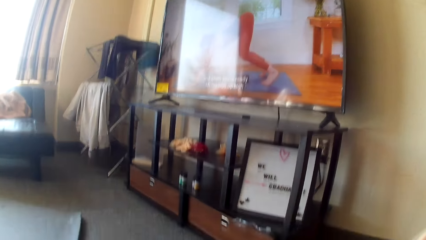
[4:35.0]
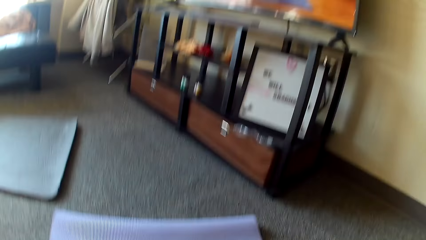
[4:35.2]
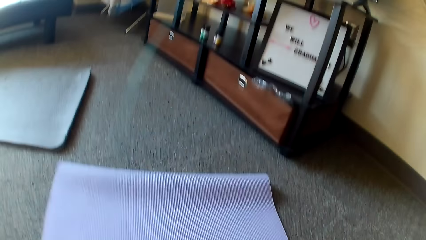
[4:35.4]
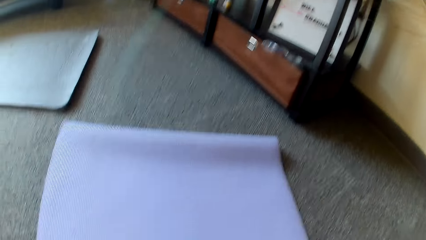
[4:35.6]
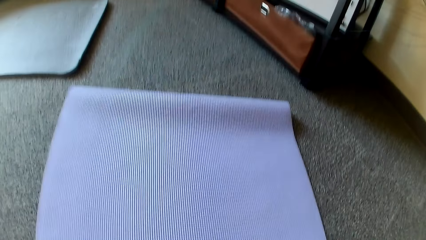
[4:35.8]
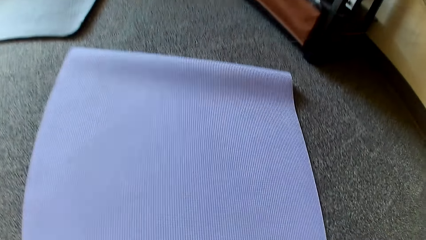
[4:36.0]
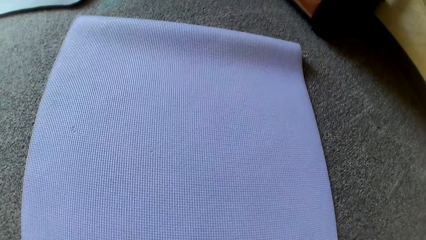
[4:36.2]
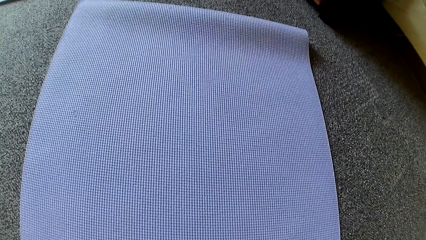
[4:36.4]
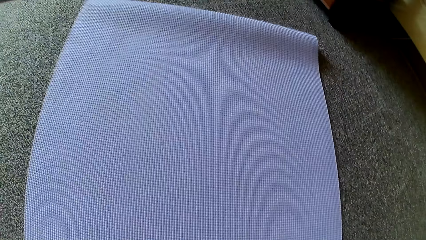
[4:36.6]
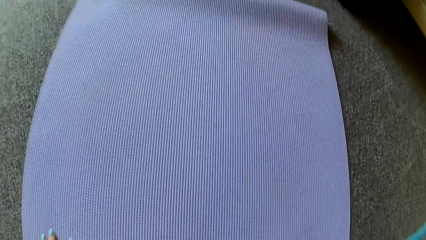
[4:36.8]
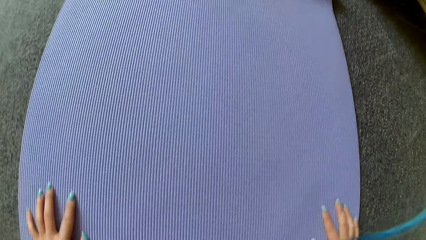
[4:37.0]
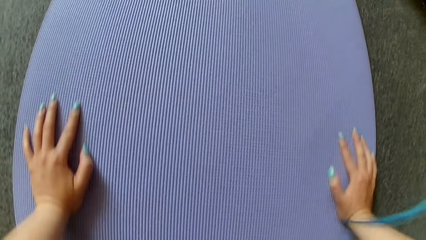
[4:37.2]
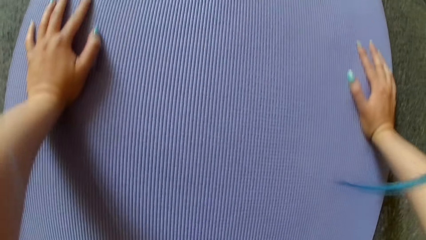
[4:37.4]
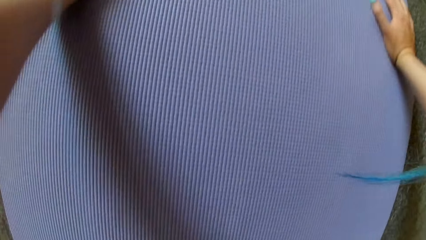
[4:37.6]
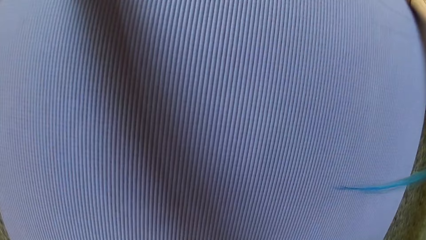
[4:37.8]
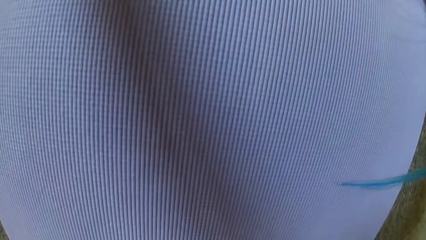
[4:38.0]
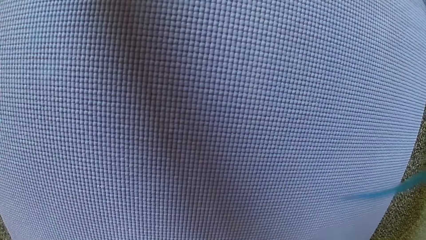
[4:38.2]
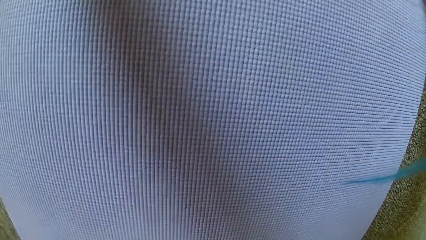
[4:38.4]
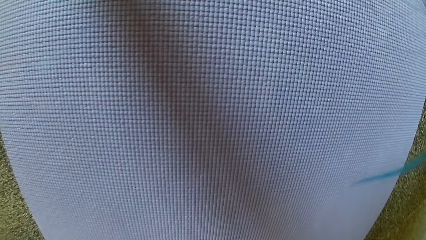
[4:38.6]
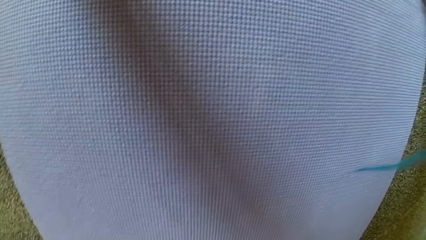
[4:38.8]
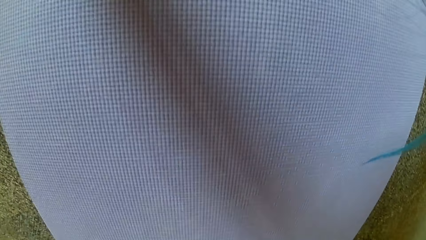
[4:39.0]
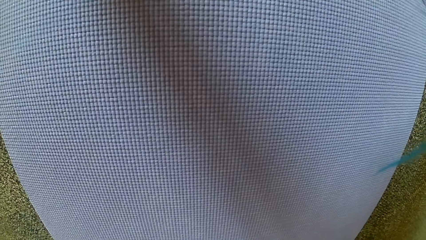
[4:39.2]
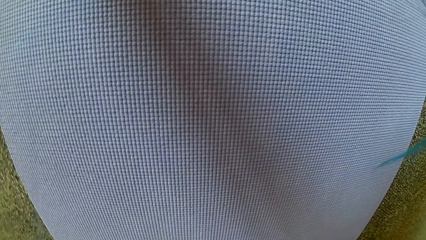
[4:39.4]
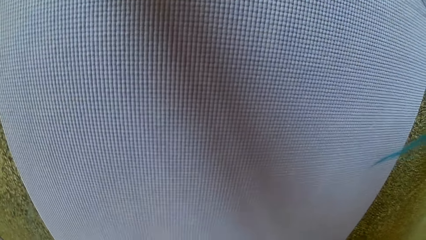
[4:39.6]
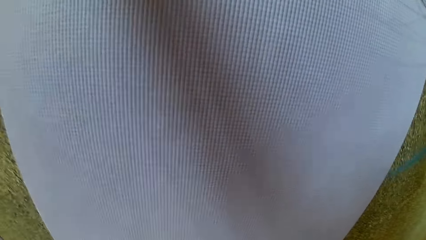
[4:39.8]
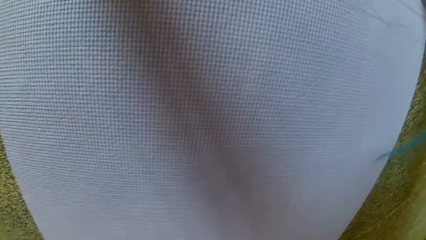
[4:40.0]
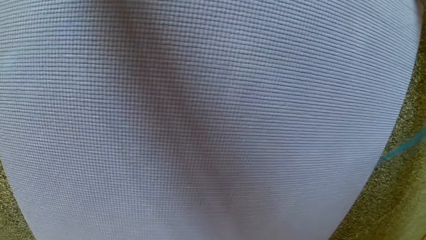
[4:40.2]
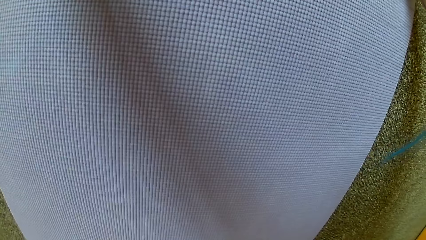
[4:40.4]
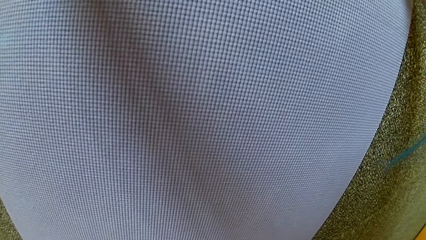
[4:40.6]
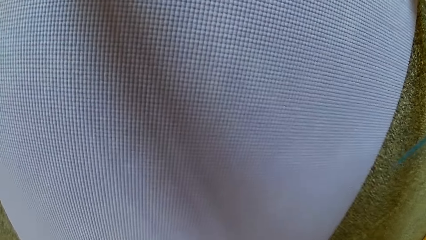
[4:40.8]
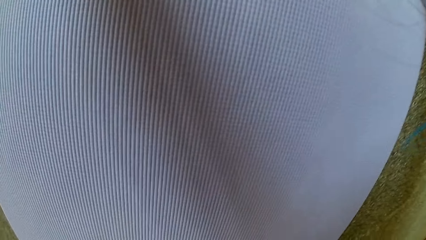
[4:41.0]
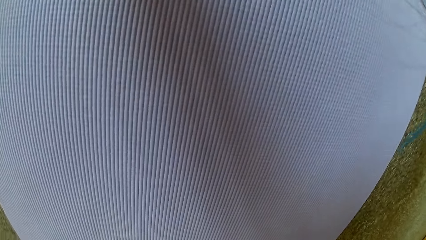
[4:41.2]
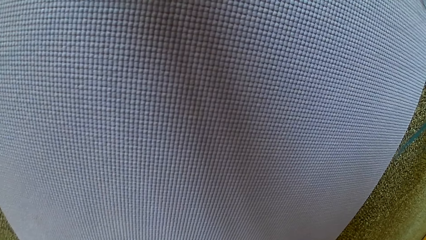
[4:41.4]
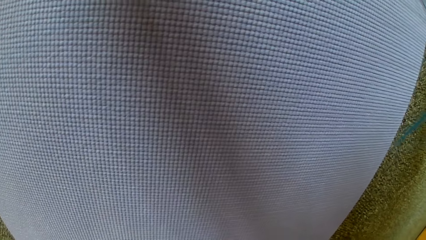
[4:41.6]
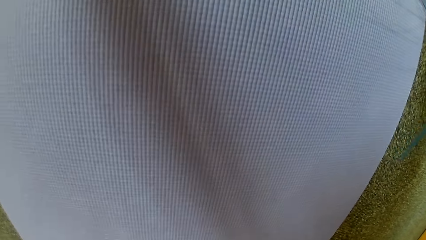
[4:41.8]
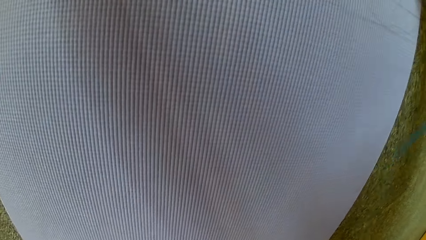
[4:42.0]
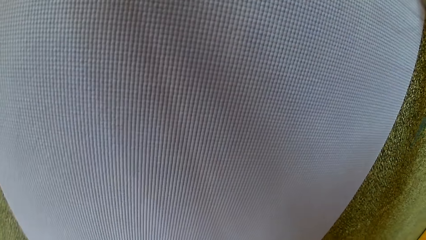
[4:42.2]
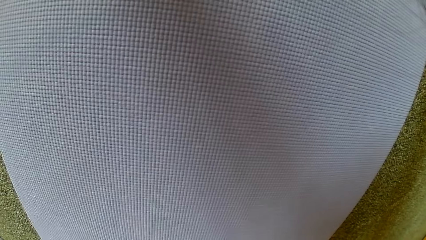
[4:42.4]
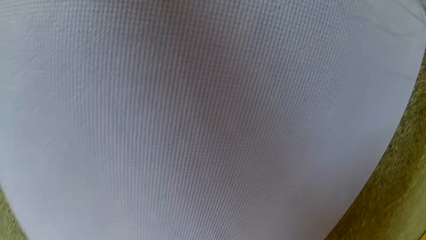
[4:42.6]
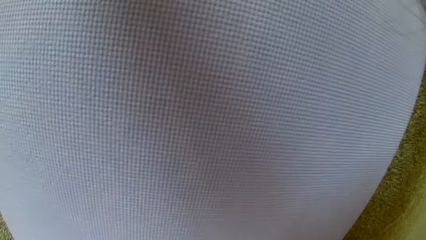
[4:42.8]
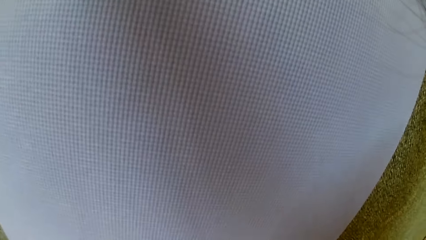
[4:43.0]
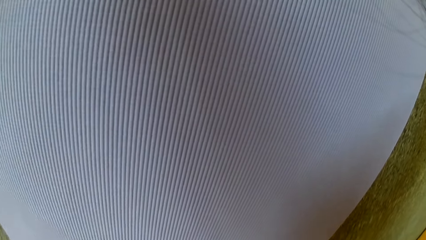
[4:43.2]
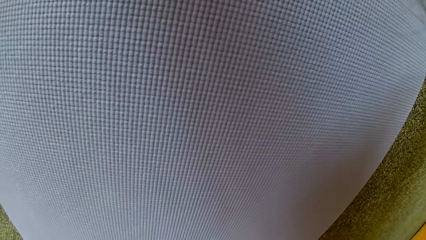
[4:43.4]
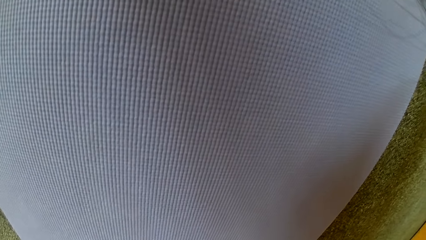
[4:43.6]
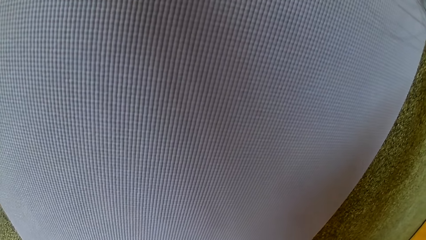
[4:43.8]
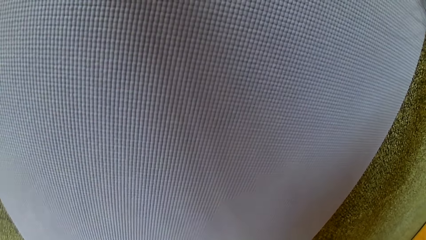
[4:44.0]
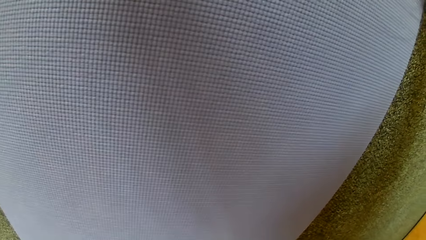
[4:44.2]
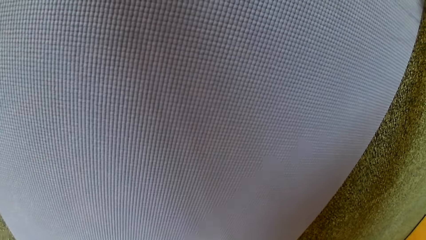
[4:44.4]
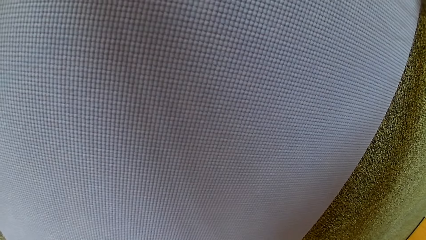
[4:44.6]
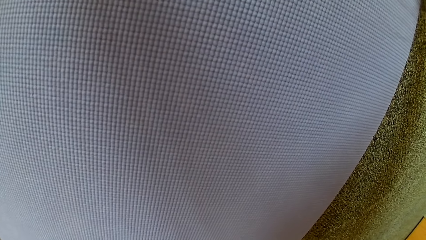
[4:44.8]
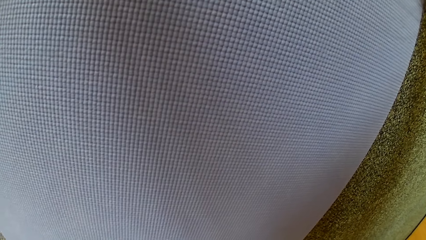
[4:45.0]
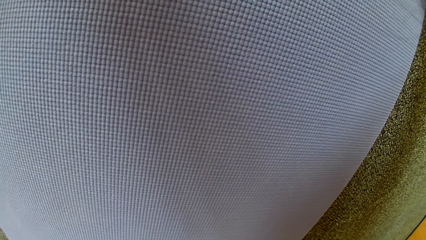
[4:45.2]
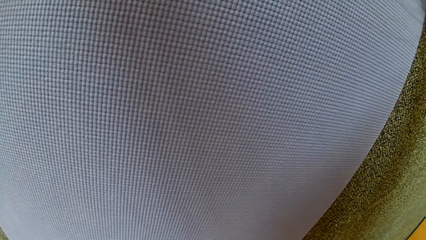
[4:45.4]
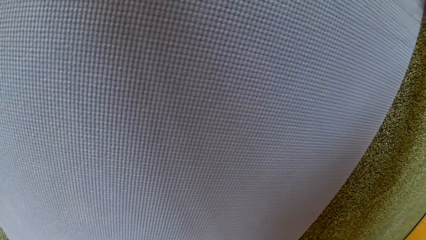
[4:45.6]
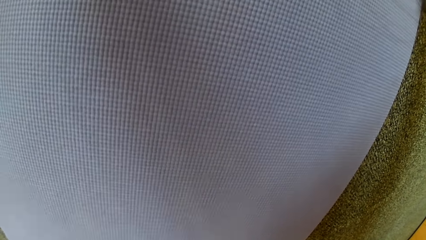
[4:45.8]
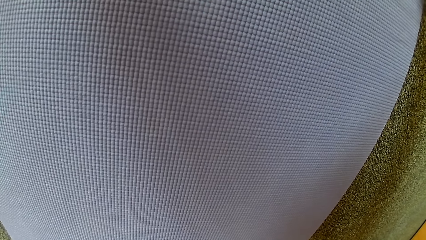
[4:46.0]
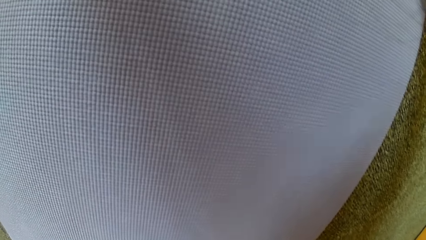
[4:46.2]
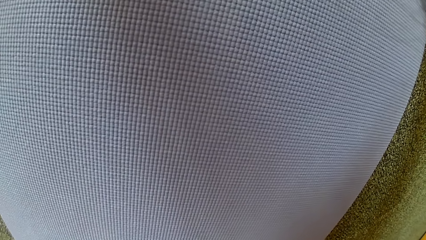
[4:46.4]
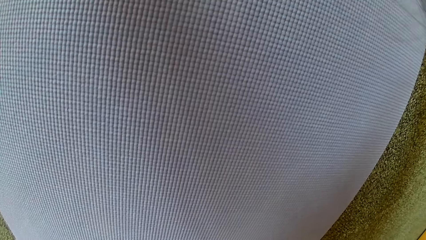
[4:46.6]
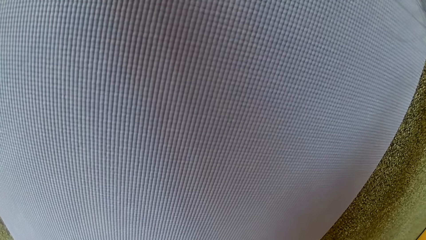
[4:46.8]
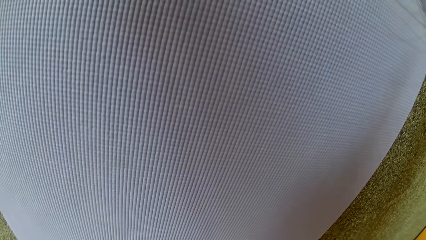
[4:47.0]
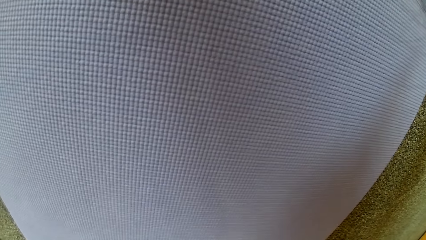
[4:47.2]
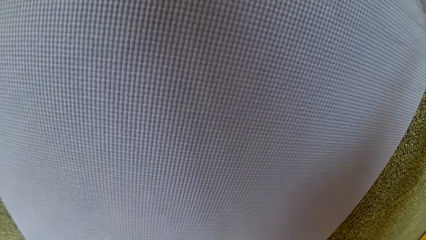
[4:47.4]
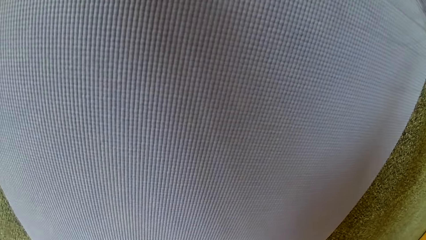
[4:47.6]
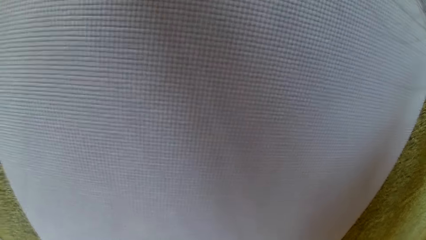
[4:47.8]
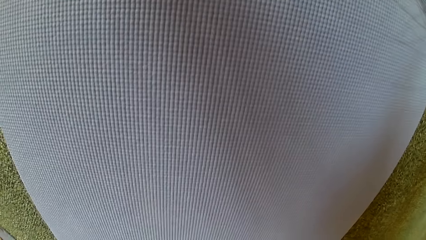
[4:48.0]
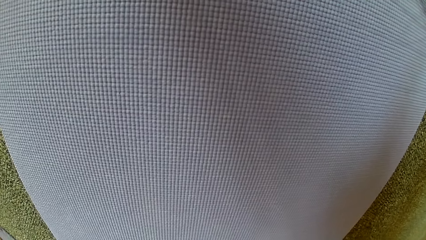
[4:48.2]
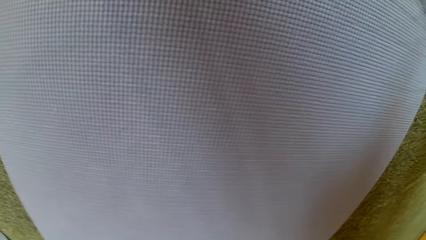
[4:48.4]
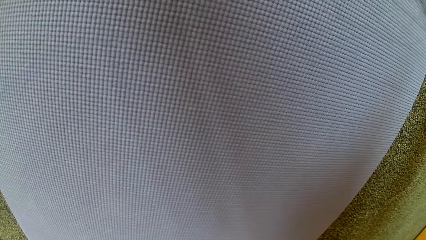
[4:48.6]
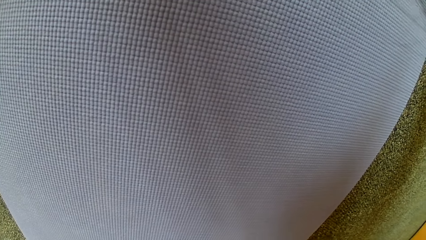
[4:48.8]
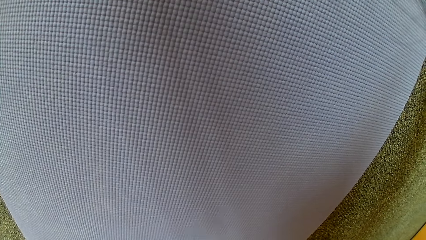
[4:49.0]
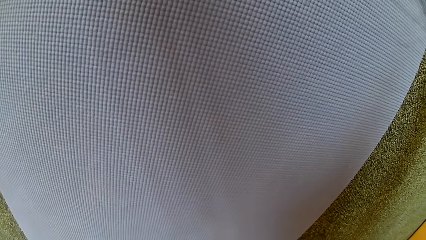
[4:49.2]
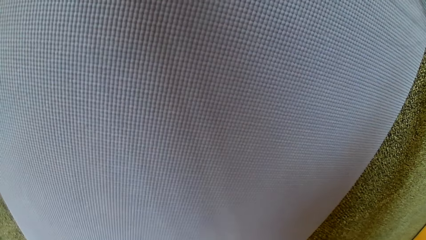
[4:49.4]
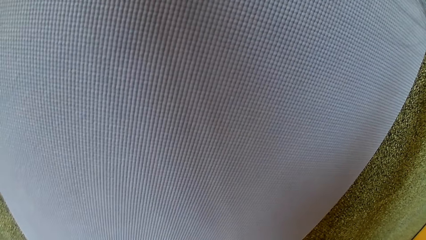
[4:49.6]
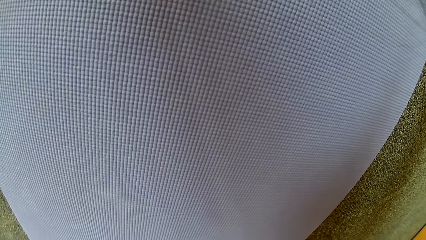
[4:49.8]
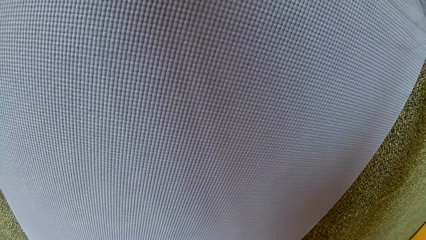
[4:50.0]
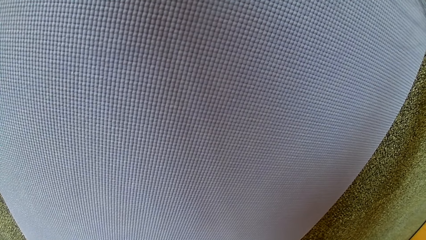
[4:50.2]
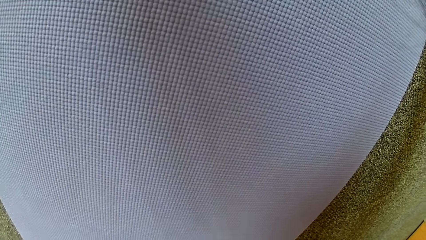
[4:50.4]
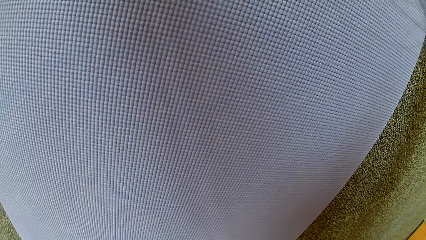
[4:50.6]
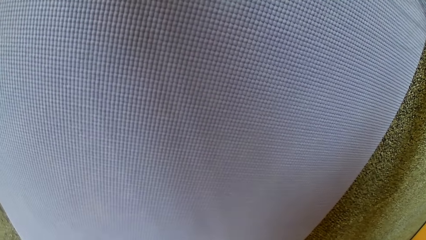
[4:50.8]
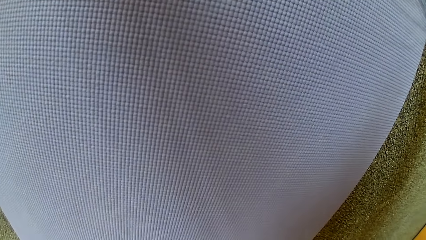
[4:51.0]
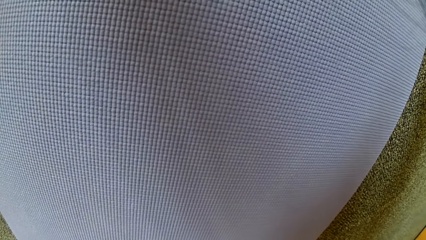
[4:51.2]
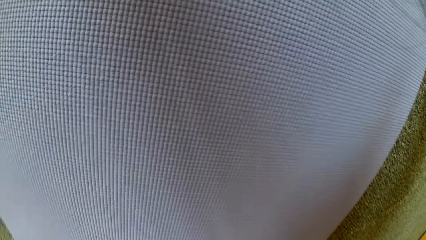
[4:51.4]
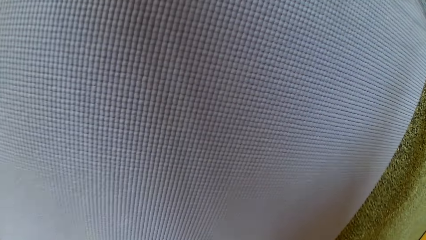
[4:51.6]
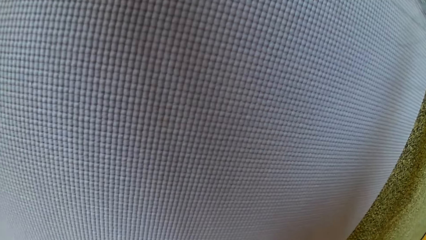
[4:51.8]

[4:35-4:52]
The camera wearer puts her hands on the mat.
